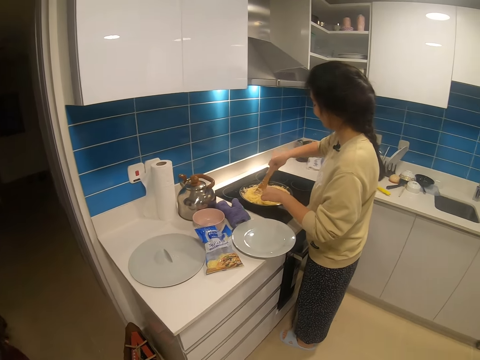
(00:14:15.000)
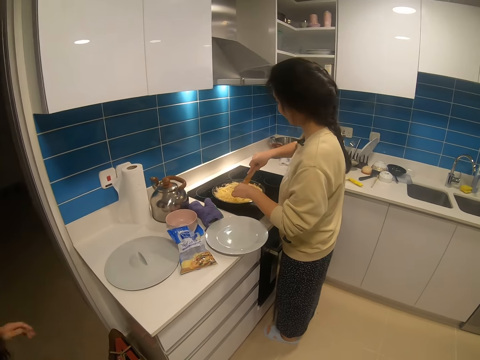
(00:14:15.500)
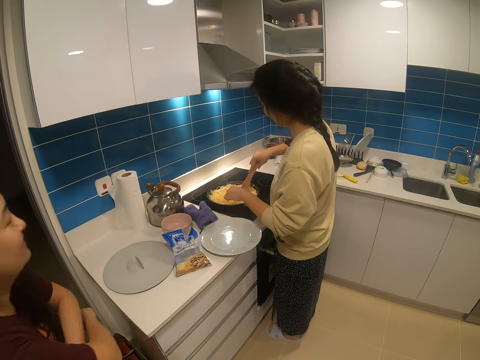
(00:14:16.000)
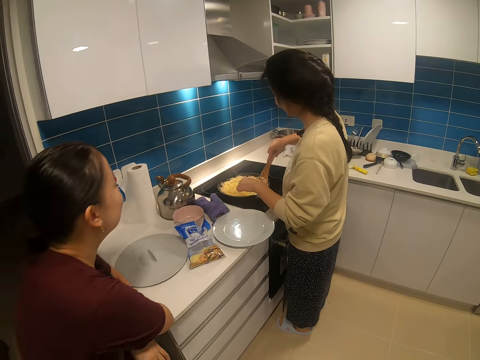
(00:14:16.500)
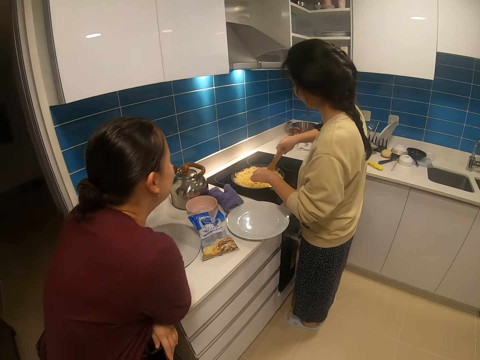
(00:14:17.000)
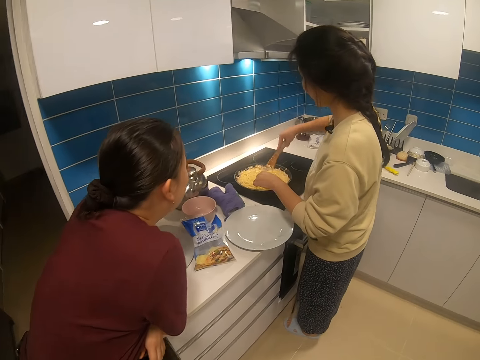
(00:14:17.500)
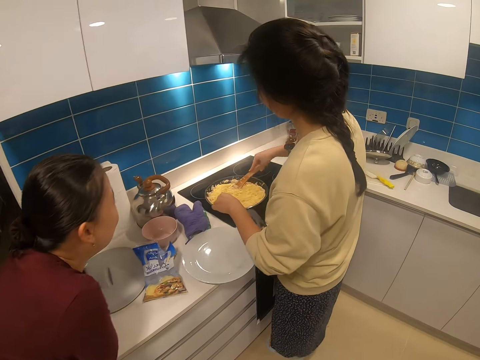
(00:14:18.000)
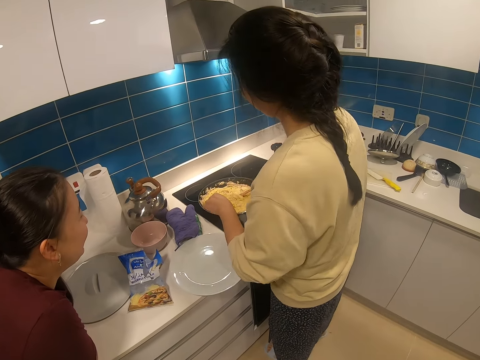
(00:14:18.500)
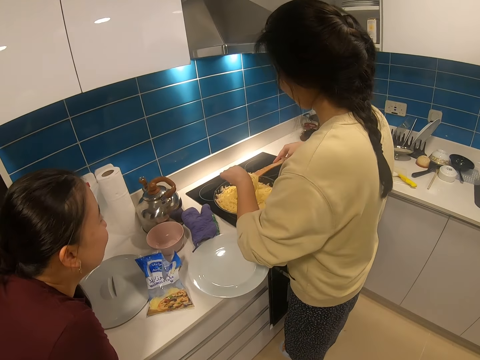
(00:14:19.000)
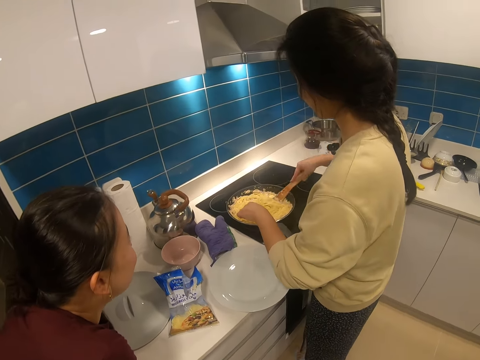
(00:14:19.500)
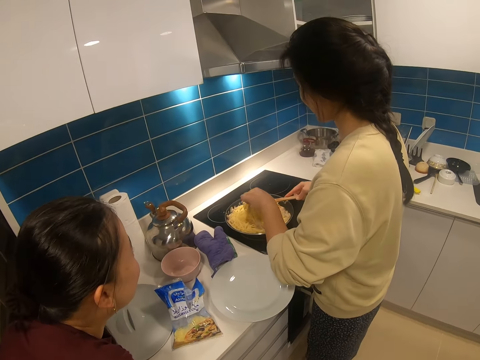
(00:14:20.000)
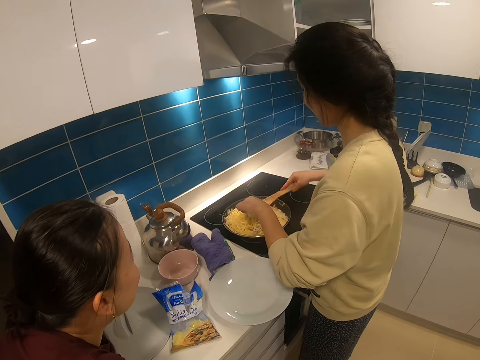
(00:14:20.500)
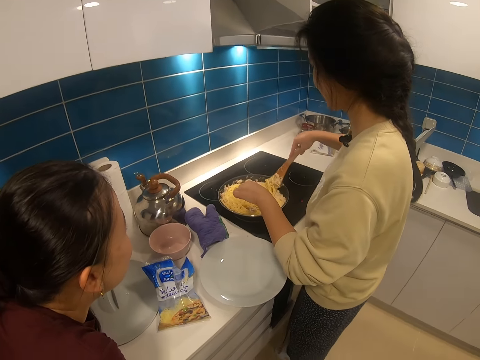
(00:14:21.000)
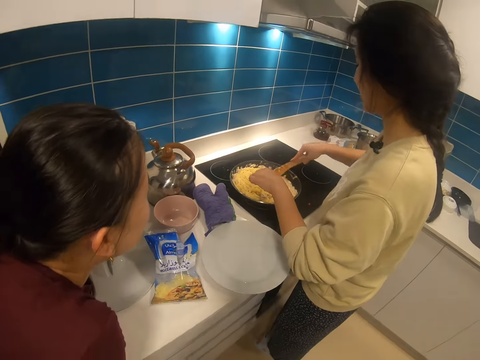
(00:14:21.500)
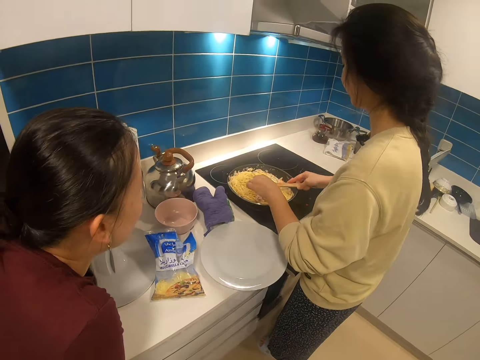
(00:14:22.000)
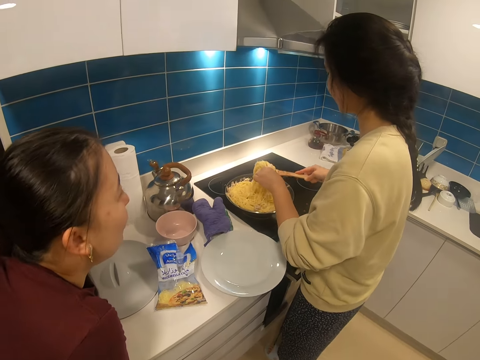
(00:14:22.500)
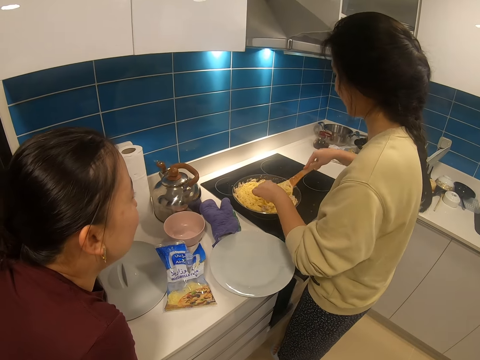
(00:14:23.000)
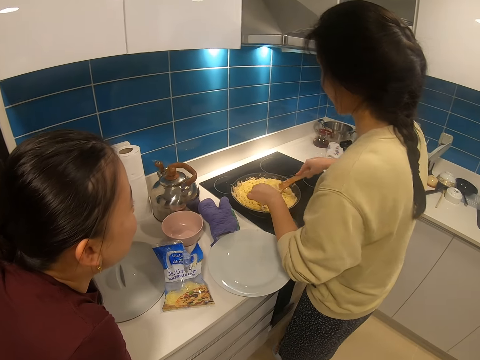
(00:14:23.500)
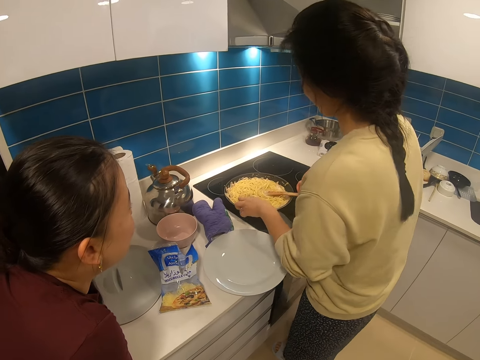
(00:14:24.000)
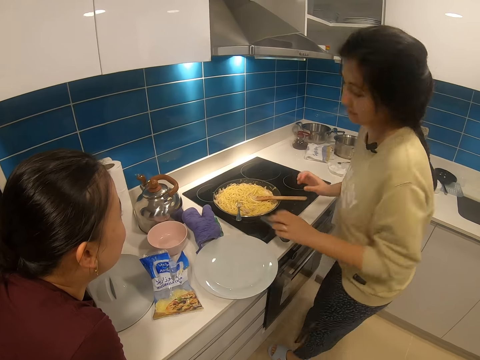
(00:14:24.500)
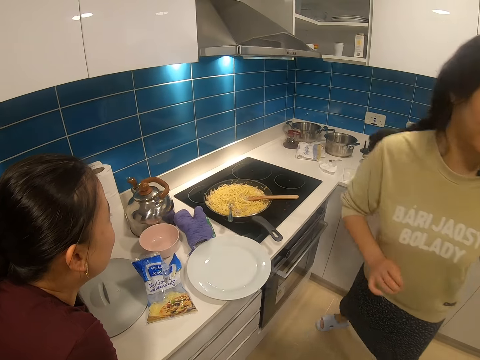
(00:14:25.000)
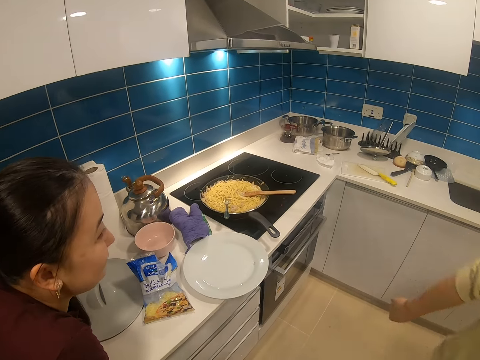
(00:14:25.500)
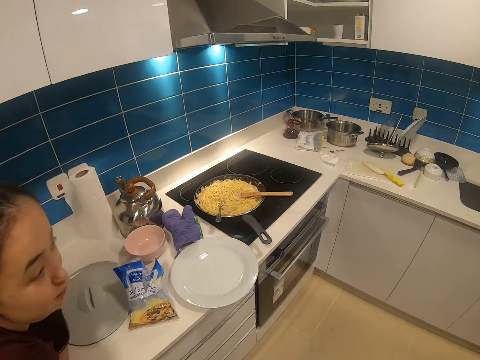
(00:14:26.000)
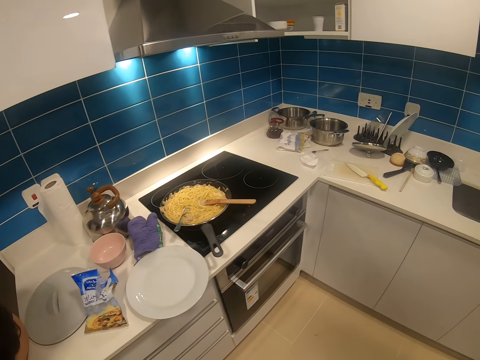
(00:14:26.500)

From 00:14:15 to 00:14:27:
A woman leans on the countertop. Another woman stirs spaghetti in a frying pan. The other woman places a fork and wooden spoon on the frying pan. The other woman turns to the left and walks forward in the house.

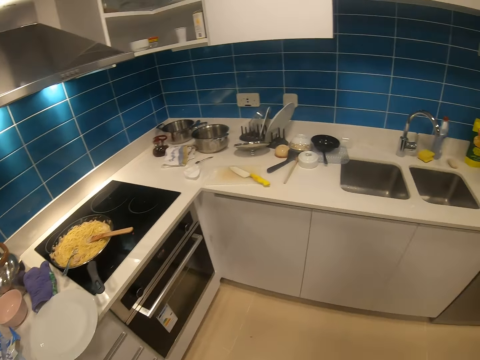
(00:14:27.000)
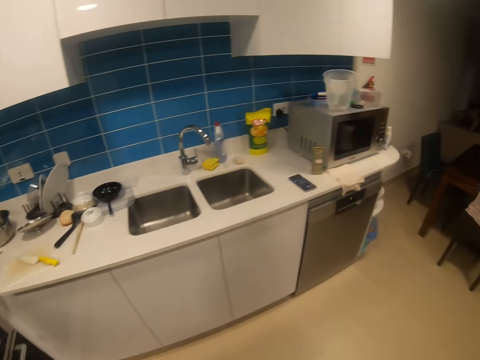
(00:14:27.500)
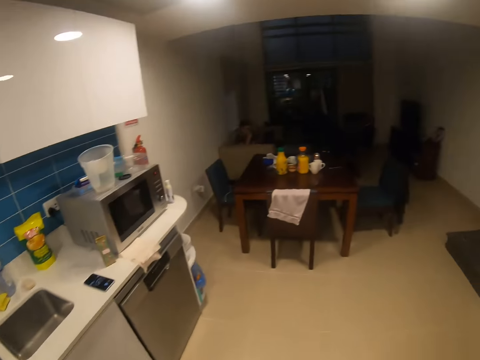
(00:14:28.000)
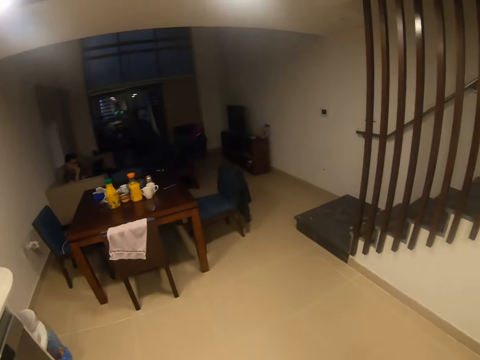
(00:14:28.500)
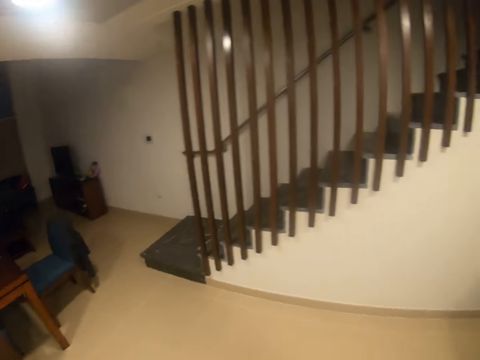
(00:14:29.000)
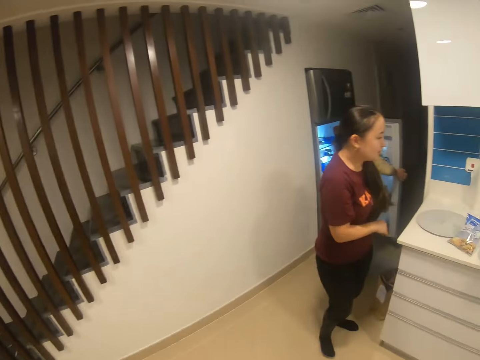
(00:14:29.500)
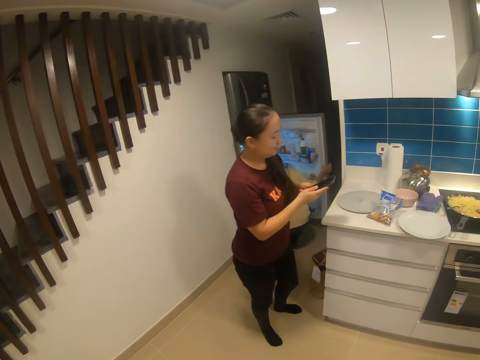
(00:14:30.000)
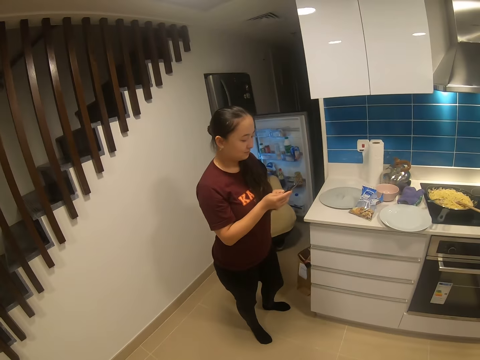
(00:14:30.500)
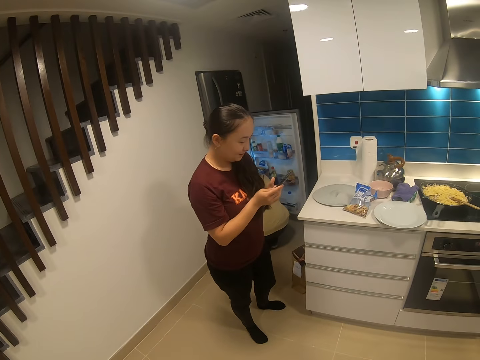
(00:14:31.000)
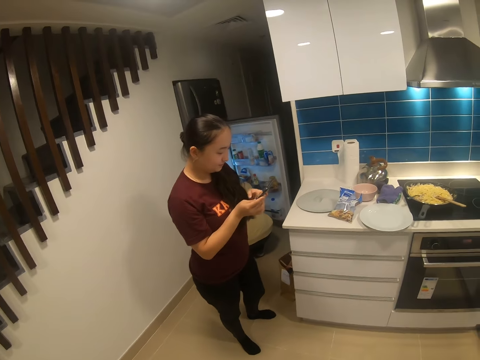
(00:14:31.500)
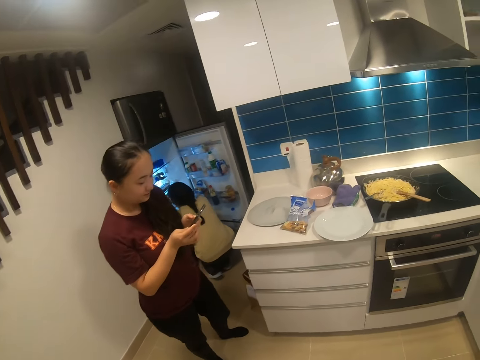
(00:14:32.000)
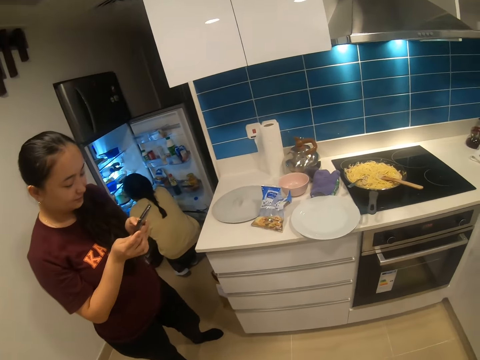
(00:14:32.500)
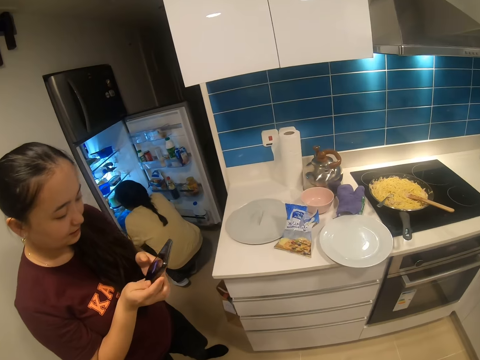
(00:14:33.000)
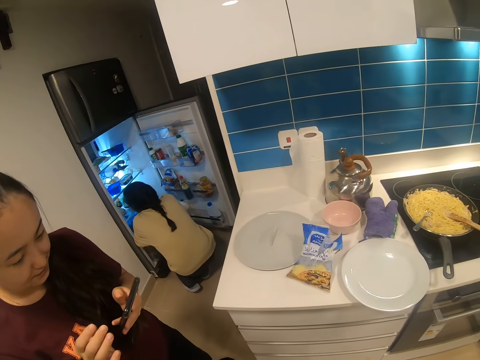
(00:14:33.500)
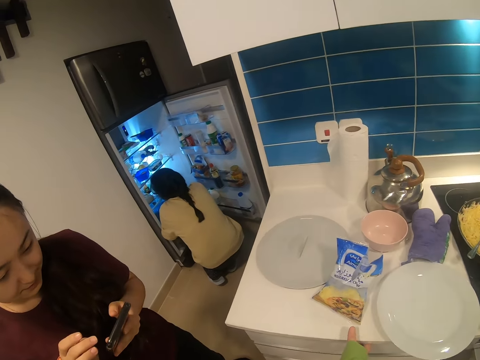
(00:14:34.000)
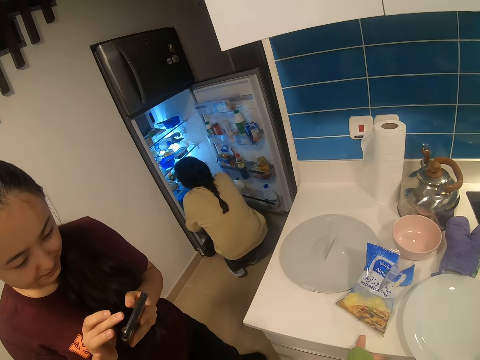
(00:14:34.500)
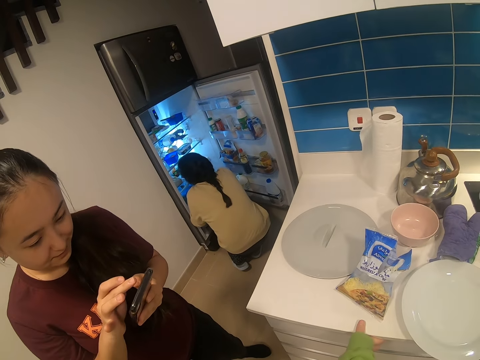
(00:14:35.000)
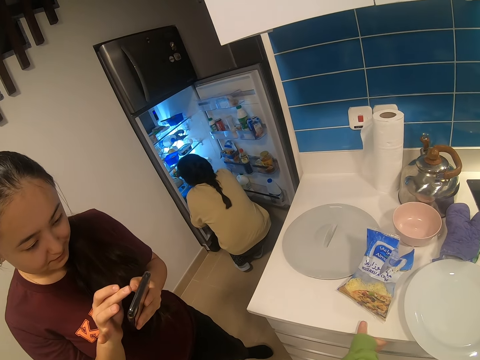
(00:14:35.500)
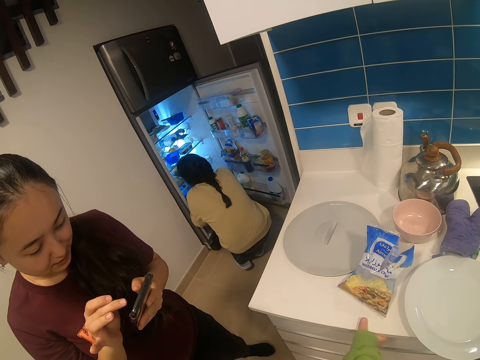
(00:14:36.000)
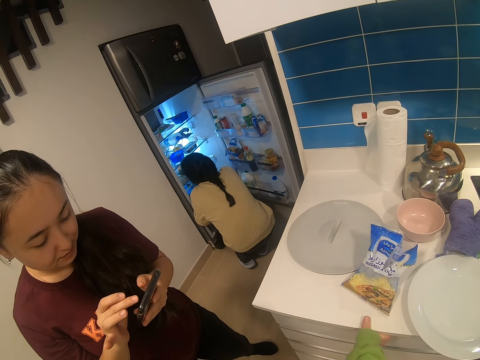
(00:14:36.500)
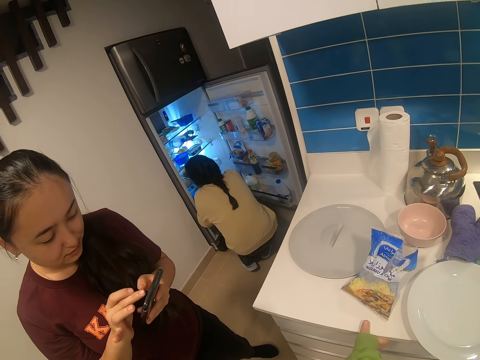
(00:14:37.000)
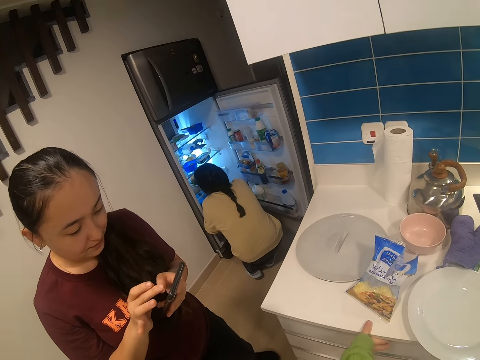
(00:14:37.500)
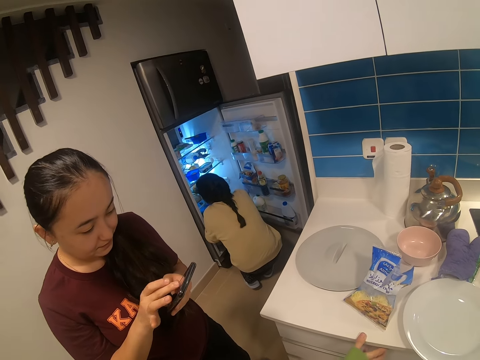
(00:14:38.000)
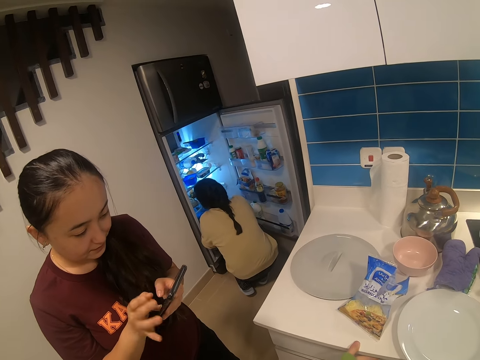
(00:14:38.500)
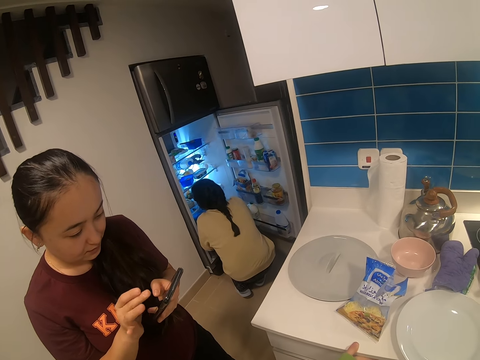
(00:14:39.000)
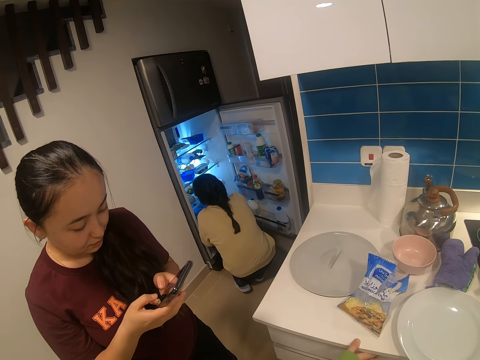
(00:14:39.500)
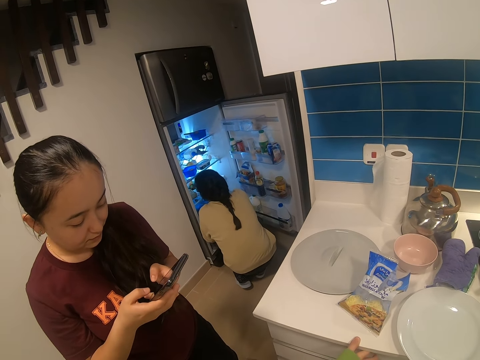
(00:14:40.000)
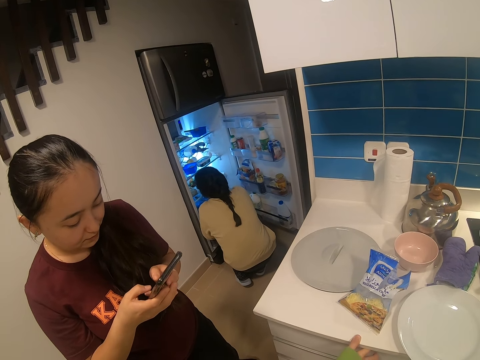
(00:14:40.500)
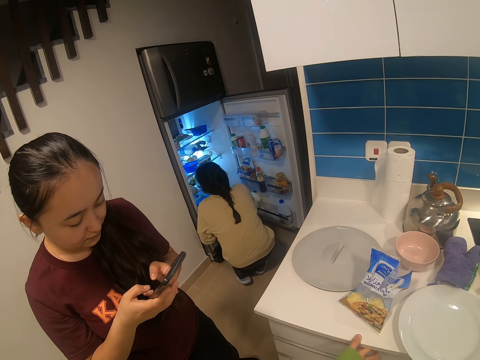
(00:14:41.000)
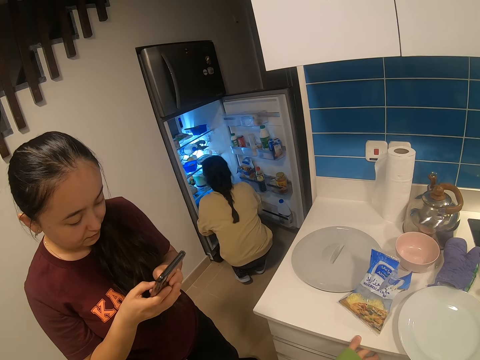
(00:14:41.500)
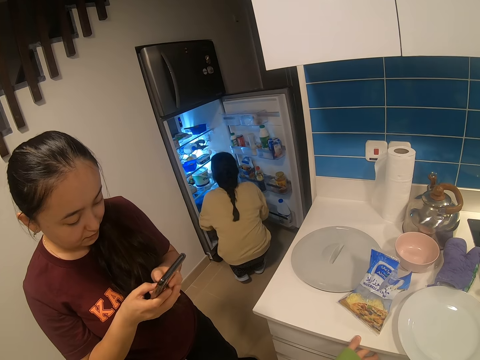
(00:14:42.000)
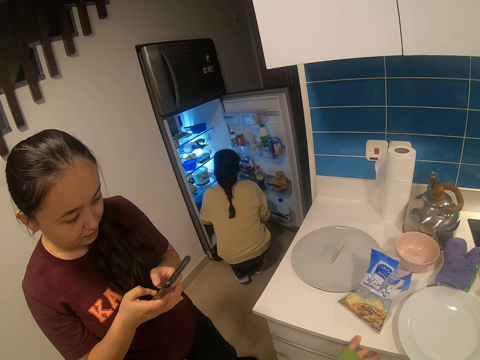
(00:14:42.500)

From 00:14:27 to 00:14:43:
The camera wearer looks around the room and walks in the house. A woman bends down. Another woman holds a phone and operates the phone. The camera wearer stands in the house. The other woman presses the phone.
